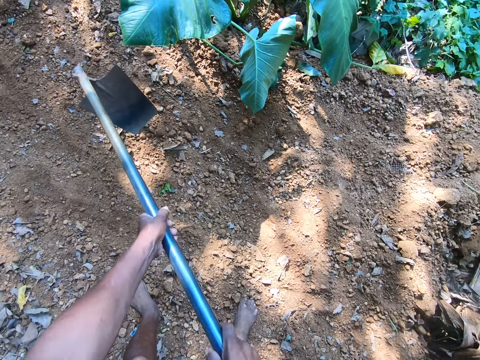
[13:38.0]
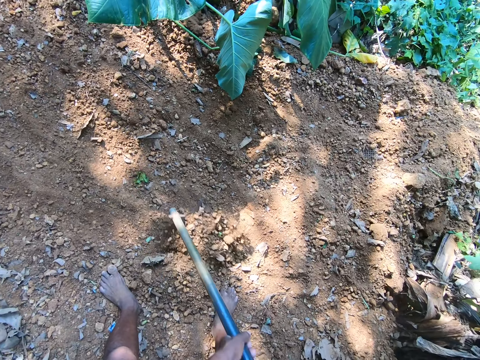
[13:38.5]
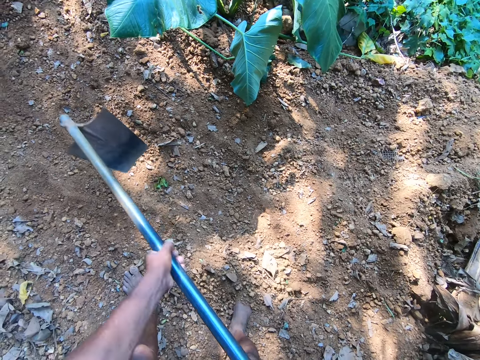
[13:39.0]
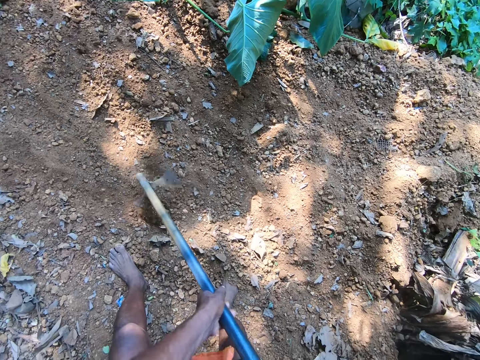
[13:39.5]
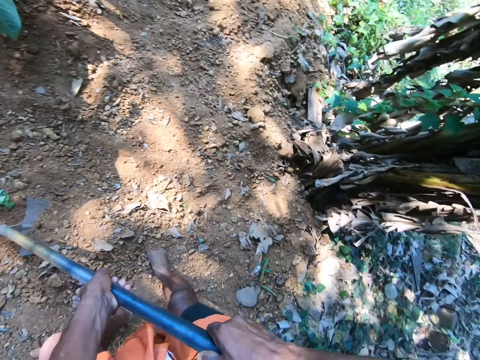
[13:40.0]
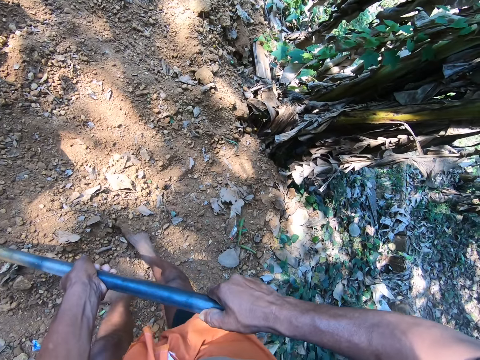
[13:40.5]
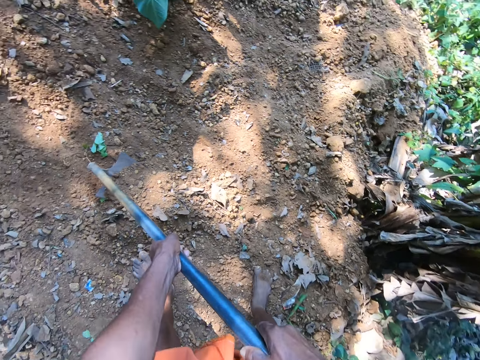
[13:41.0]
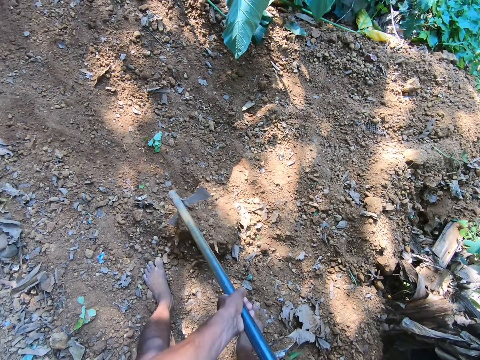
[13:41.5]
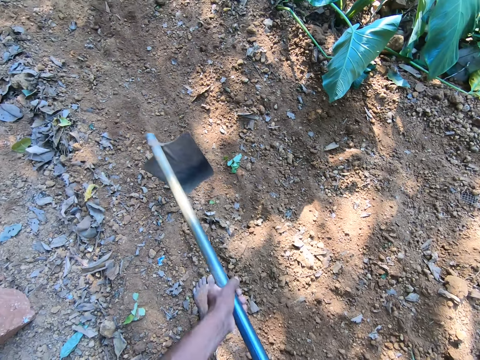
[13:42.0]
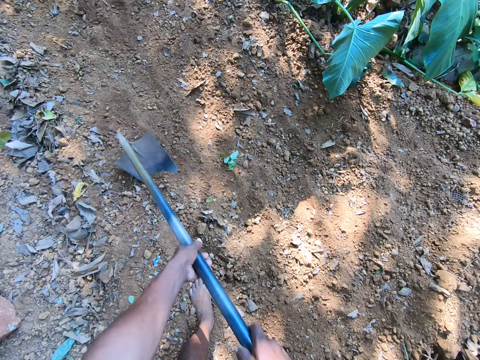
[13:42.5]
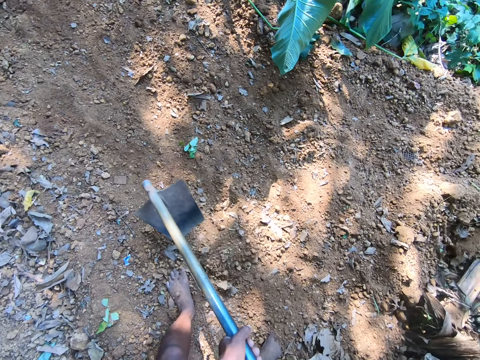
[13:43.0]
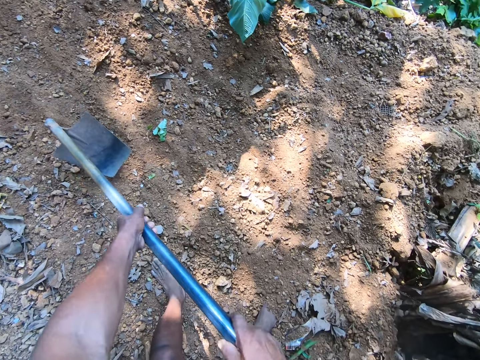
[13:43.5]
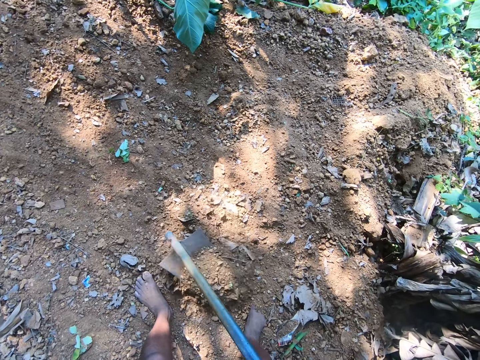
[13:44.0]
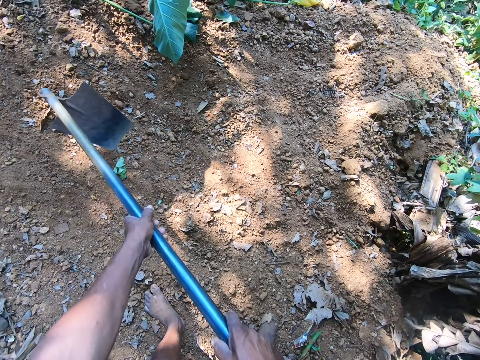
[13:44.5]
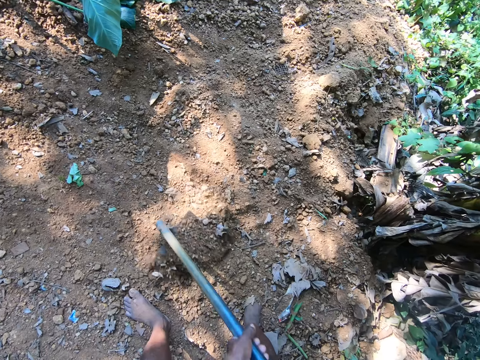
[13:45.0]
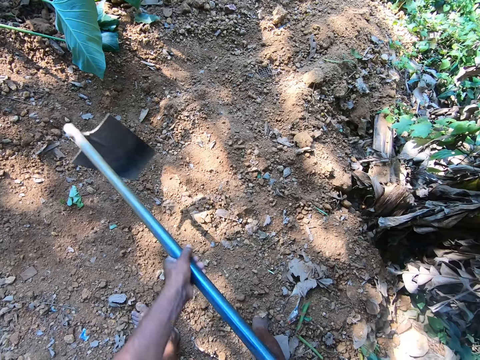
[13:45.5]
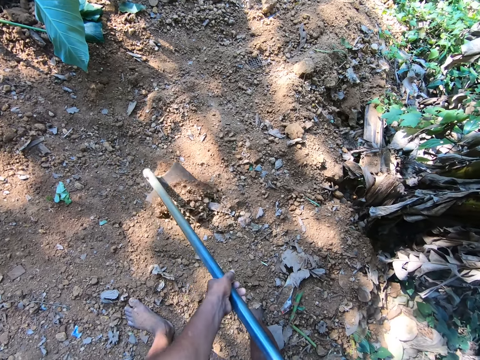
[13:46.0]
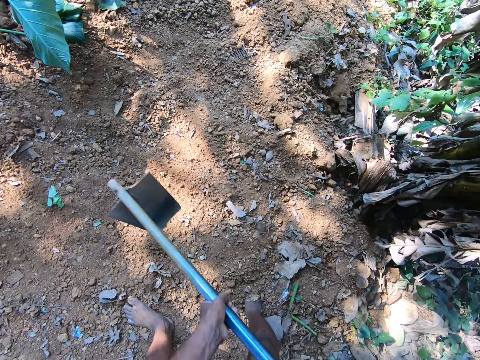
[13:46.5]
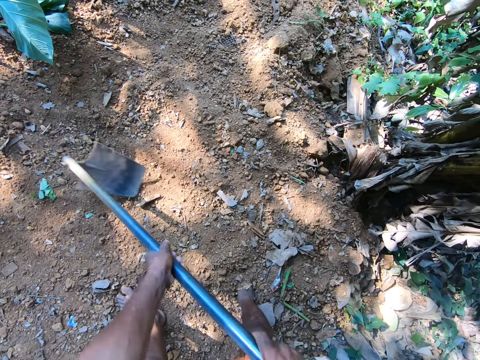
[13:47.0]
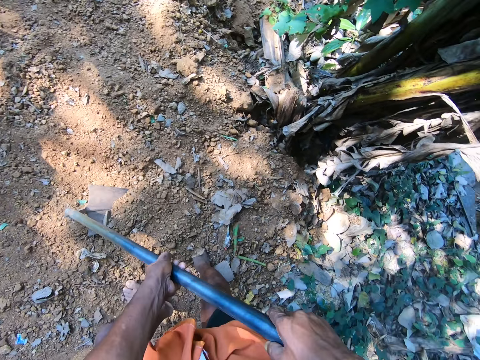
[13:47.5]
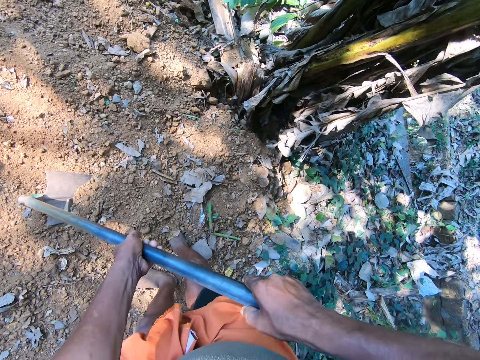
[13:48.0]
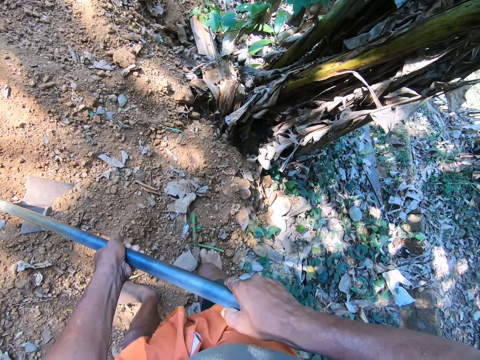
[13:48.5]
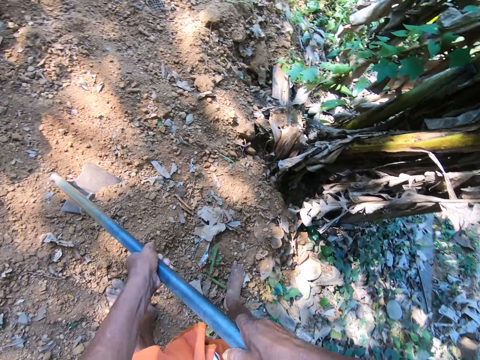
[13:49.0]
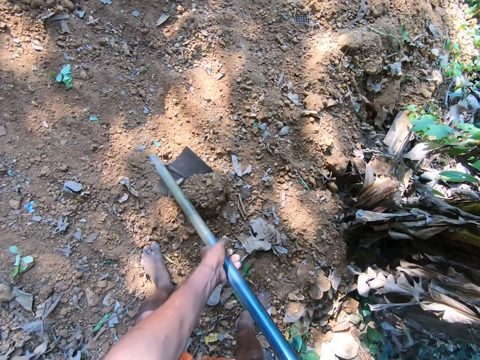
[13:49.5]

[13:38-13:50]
The camera wearer scrapes sand on the floor with the hoe in both hands.

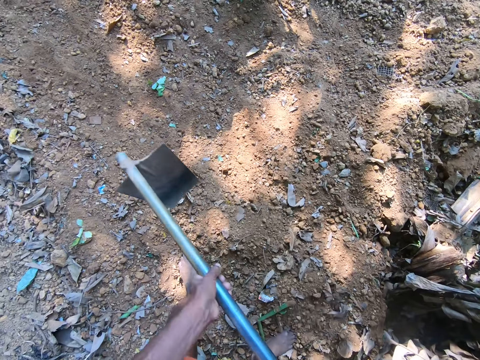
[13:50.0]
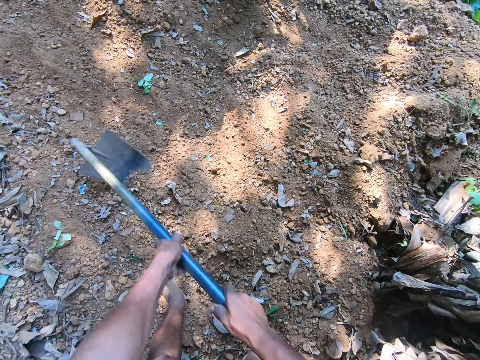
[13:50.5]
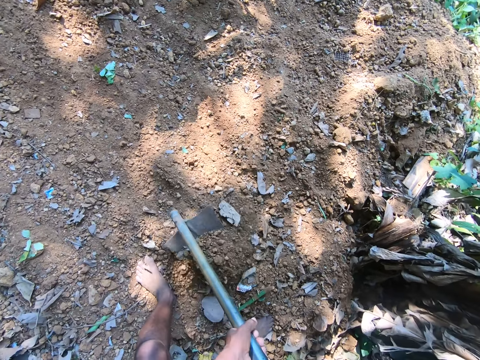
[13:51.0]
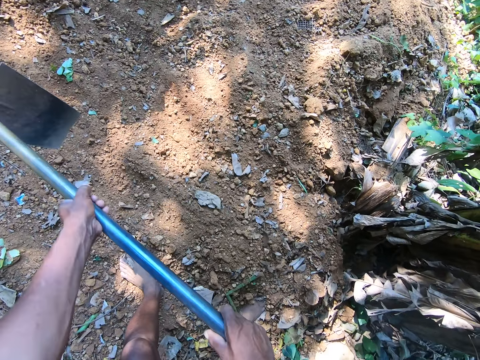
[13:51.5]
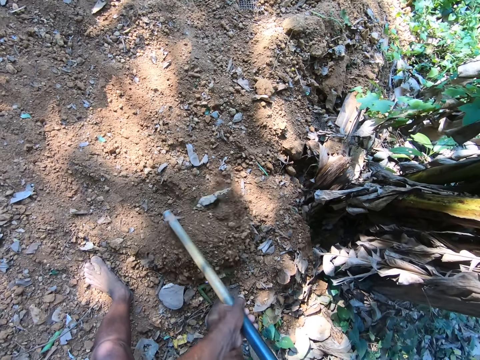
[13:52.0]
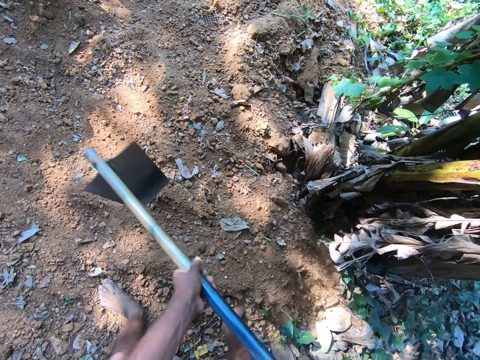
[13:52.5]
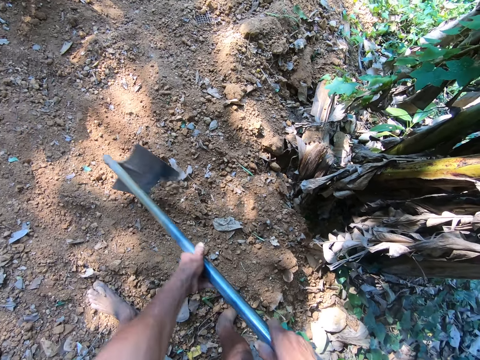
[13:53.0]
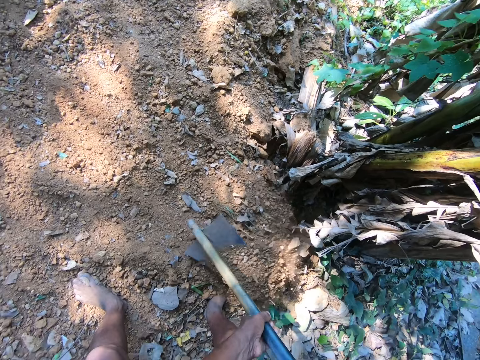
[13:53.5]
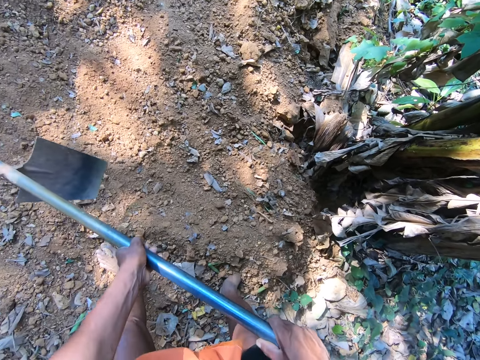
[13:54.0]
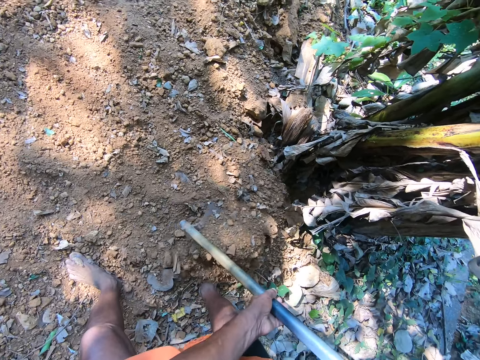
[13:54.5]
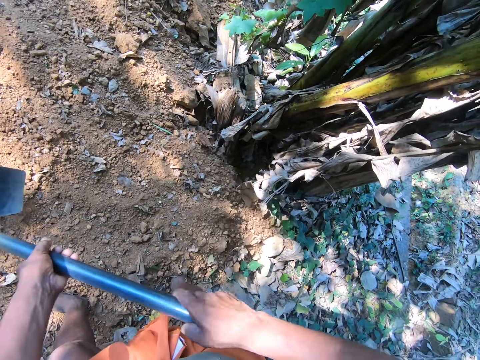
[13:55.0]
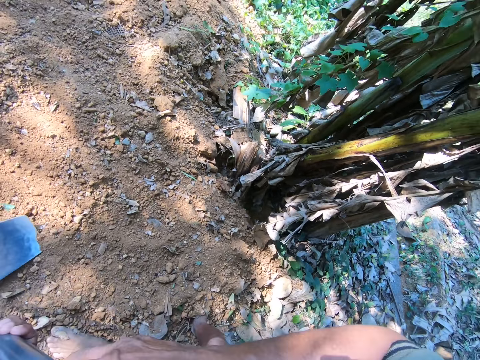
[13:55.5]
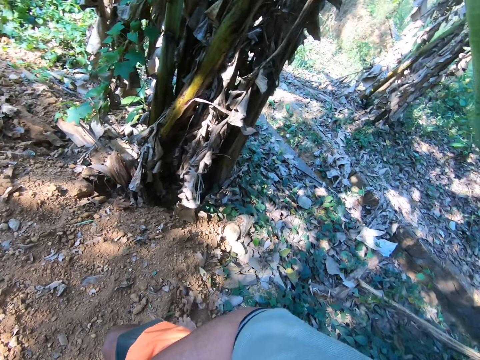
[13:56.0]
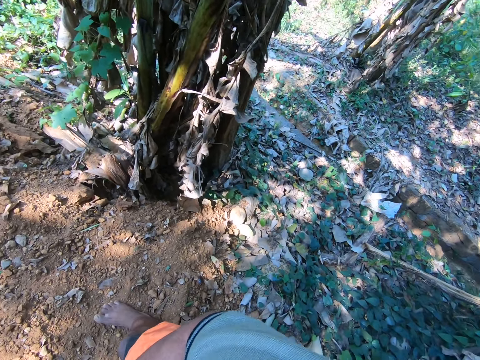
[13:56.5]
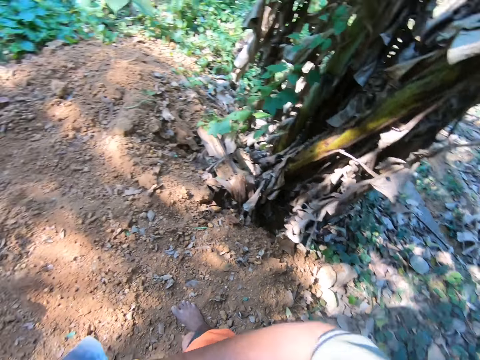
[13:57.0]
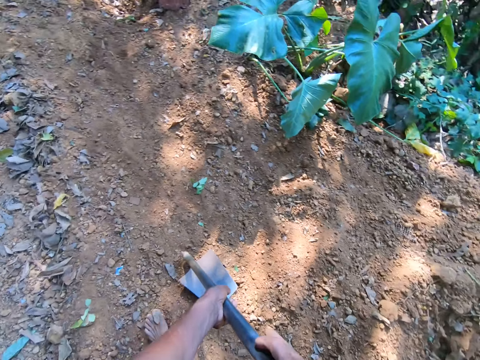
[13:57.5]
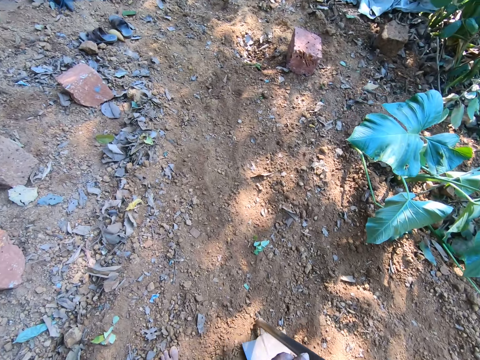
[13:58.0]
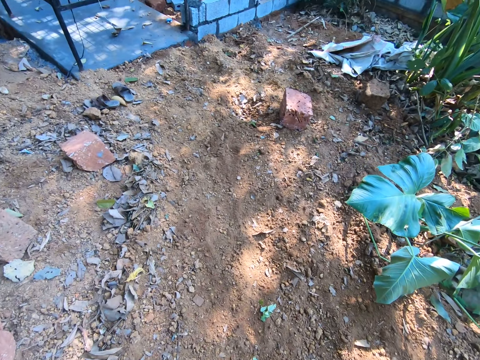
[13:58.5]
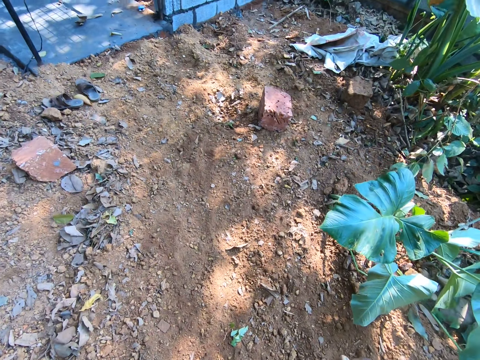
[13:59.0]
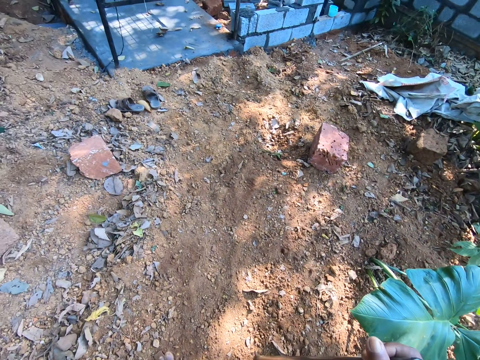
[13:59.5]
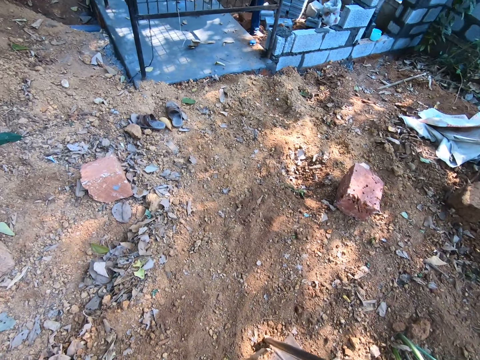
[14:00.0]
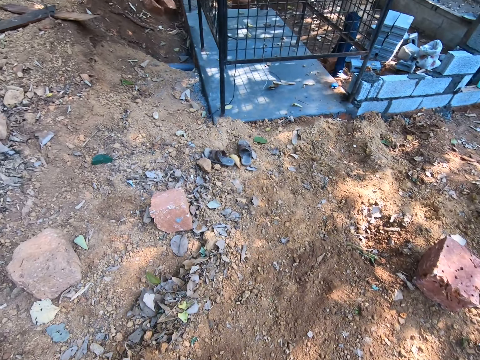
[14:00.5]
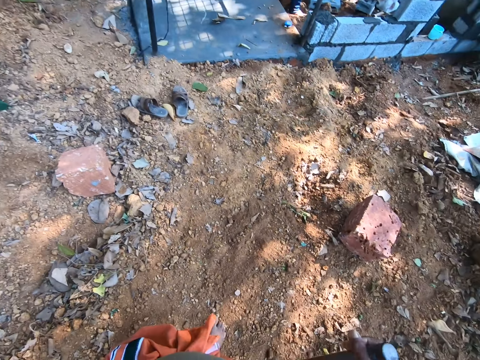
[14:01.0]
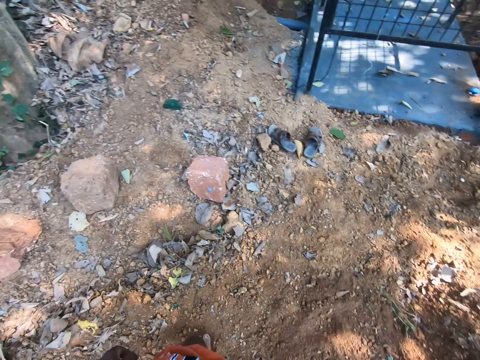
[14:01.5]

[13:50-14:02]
The camera wearer moves around.

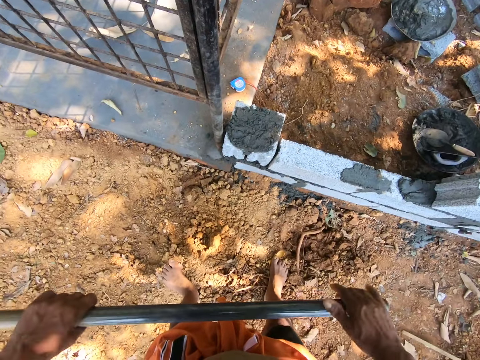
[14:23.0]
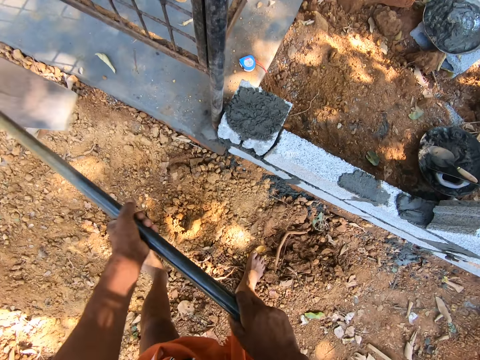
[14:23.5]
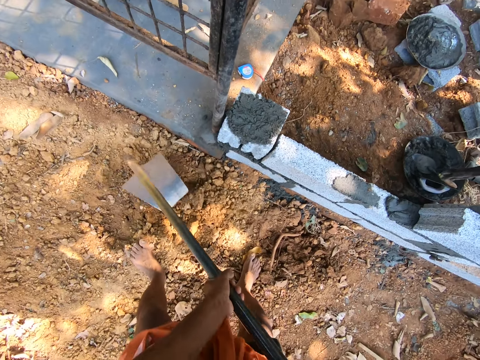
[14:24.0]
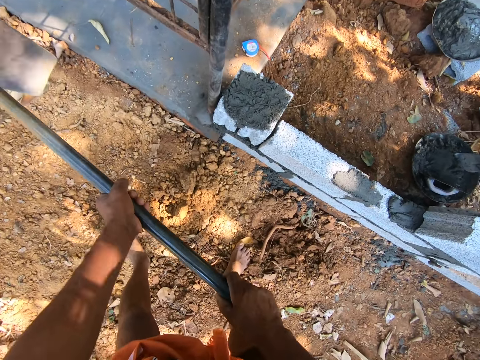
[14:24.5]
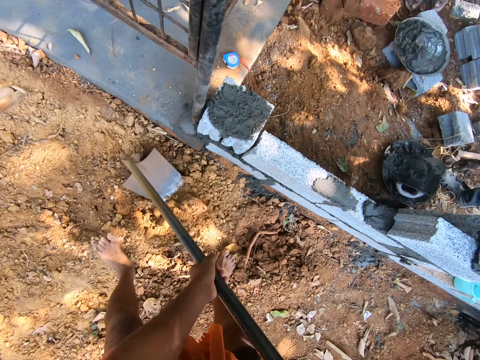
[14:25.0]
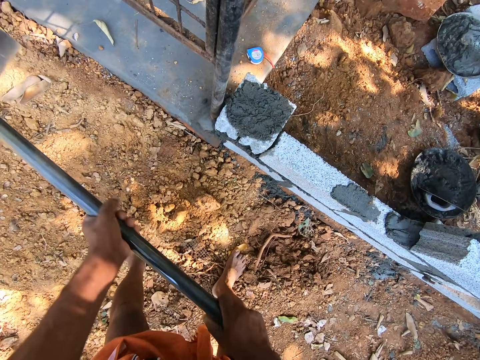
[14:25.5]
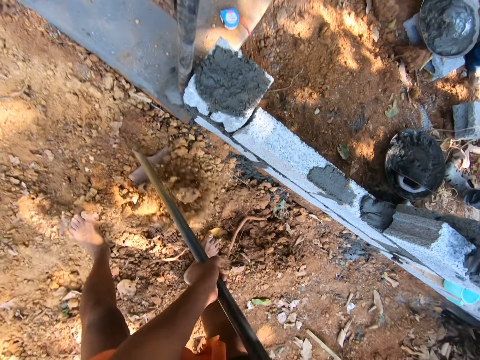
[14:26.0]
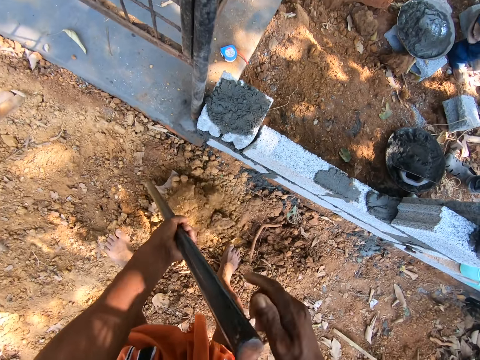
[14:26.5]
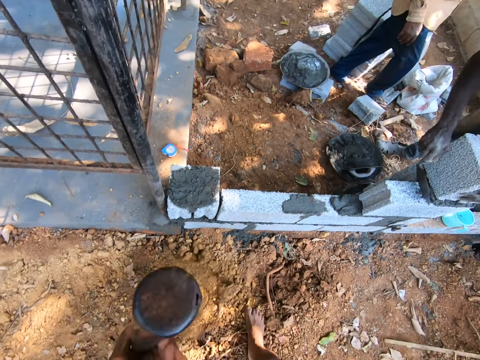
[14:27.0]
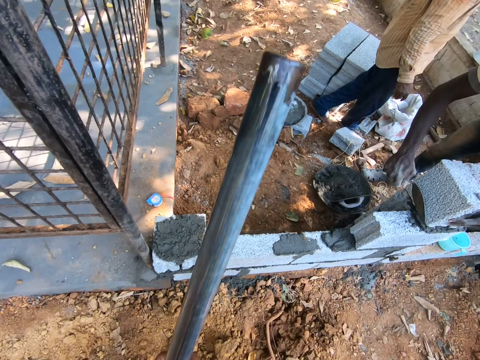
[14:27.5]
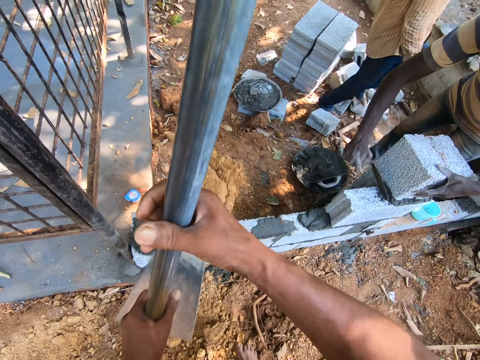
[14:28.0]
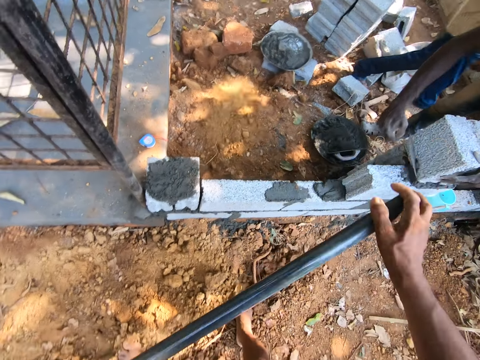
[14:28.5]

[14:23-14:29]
The man scoops mortar from a pan with the trowel in his right hand and applies the mortar on the brick with the trowel in his right hand.
